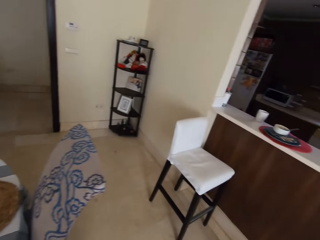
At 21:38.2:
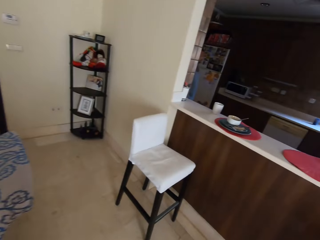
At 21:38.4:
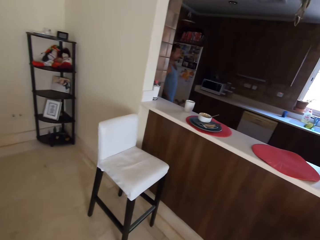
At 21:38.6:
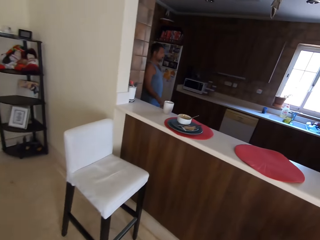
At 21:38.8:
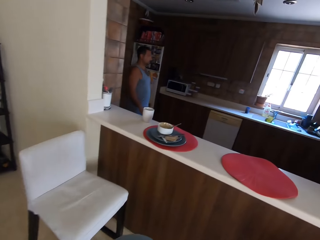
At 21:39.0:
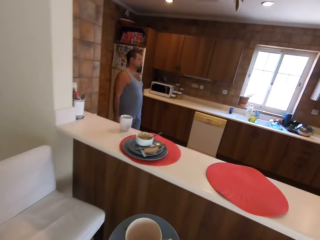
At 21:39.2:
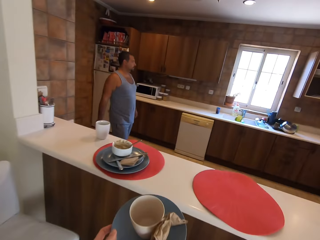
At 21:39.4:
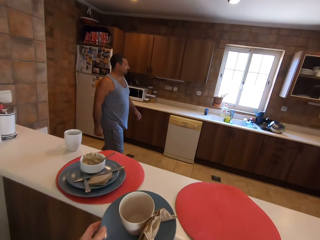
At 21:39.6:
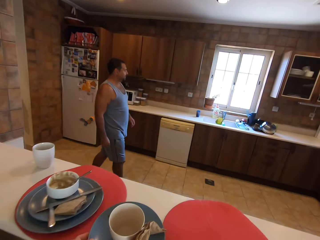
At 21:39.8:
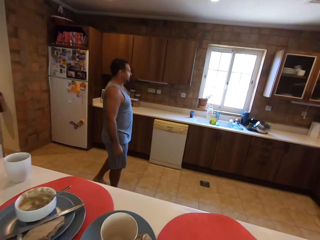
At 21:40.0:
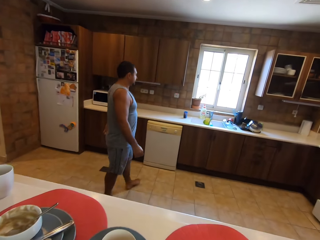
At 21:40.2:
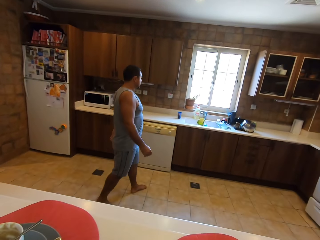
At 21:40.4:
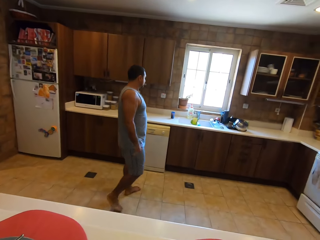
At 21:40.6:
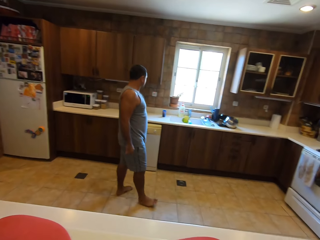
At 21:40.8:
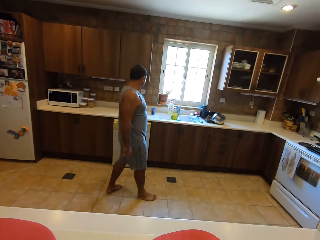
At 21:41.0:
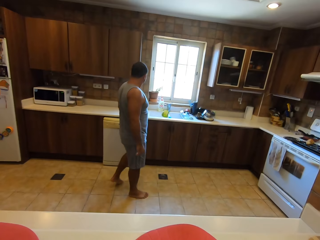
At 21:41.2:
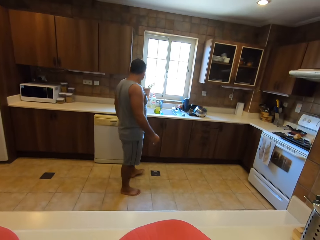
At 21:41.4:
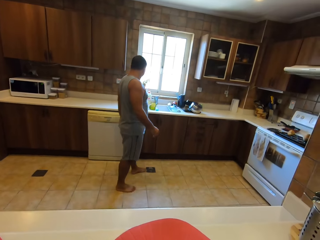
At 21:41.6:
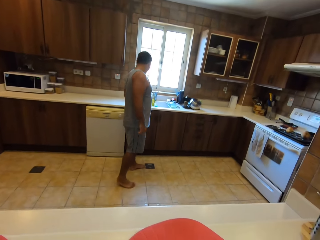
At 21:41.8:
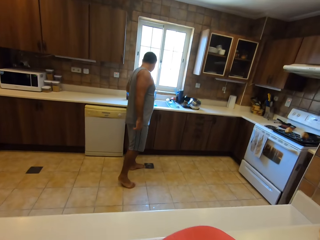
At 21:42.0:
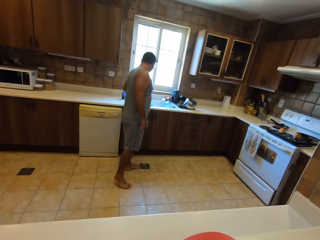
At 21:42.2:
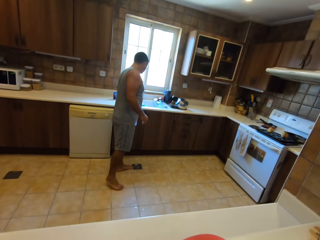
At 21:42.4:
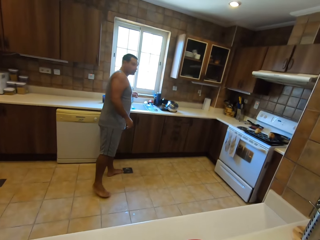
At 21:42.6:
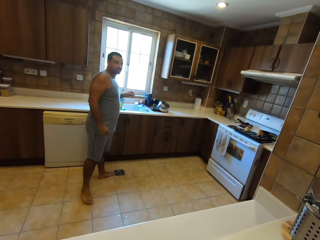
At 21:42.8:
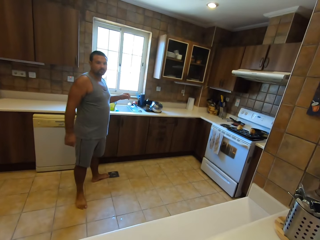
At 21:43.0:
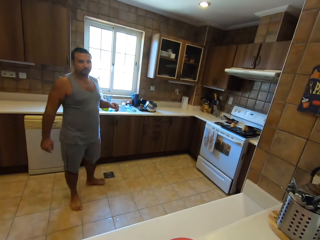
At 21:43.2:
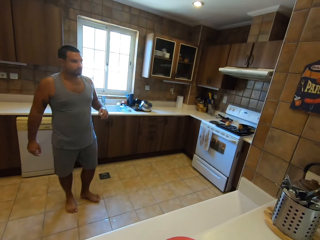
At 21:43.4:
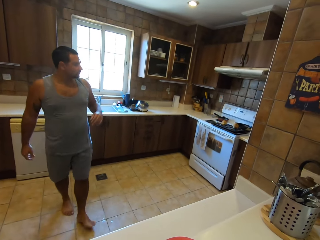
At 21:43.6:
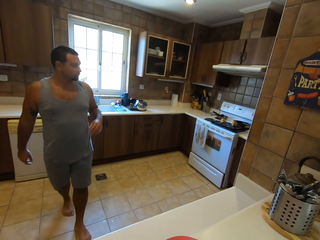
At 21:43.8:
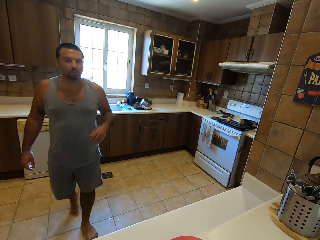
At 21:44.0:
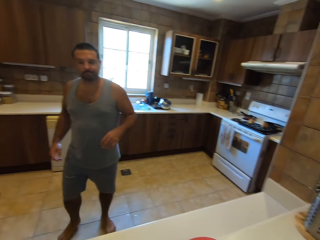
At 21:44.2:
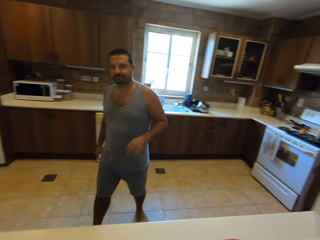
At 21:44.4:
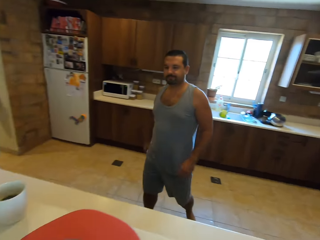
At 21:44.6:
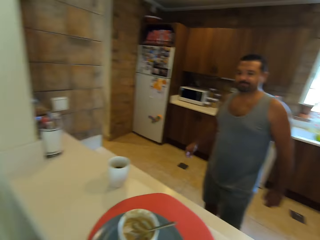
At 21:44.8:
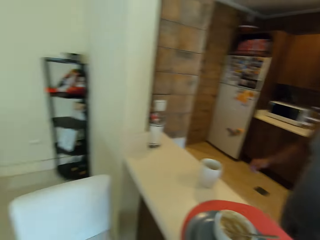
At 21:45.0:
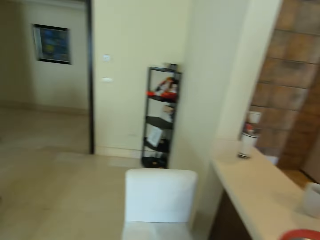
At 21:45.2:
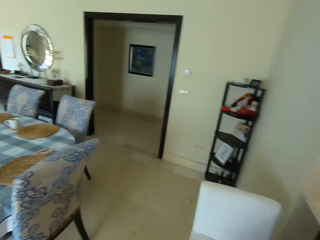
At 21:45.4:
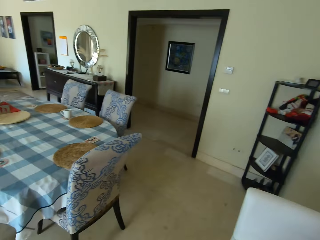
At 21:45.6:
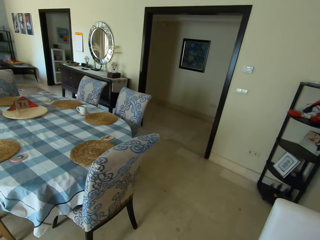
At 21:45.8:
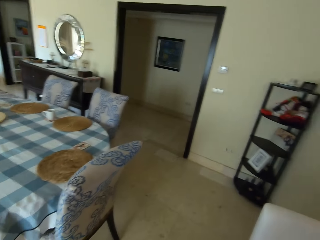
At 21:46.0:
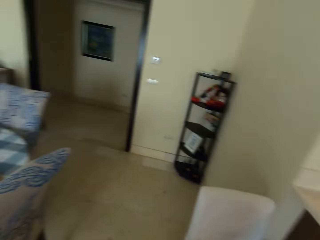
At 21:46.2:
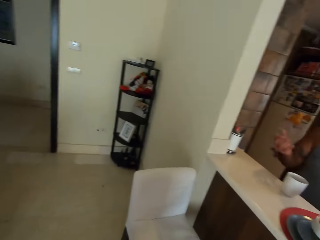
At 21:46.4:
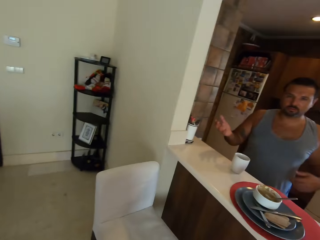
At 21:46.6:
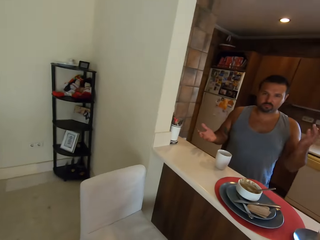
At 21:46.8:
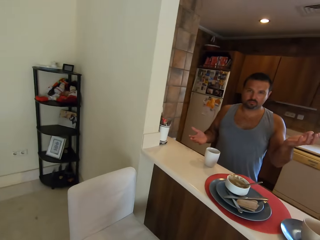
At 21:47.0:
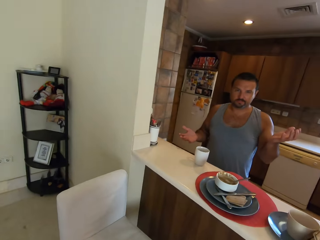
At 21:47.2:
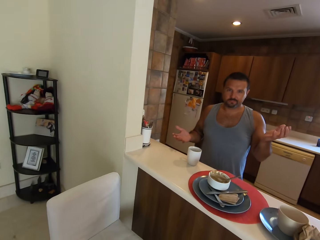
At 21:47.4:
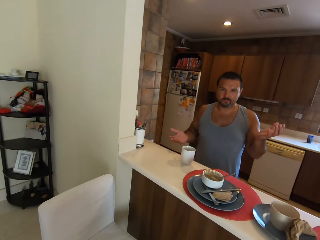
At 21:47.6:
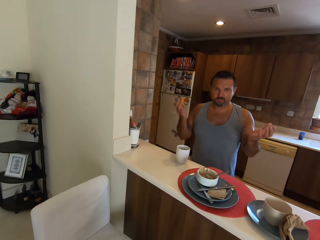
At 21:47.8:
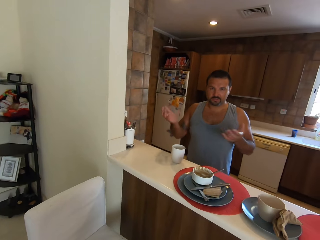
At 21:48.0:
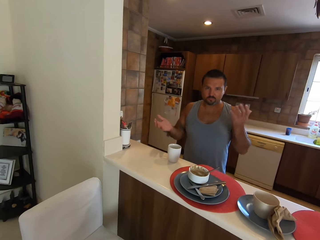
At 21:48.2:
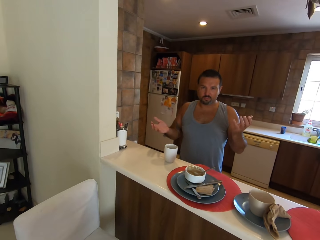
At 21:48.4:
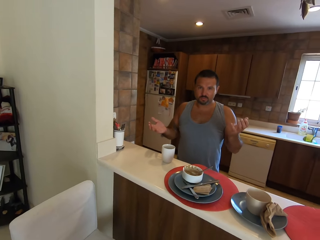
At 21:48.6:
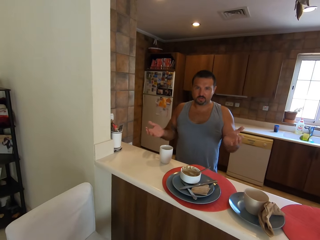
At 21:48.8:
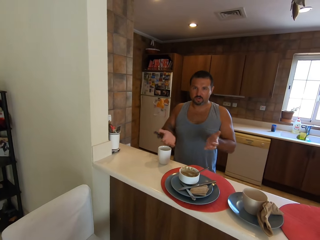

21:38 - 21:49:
The camera wearer walks and looks around. They put the plate on the counter. A man walks. The camera wearer talks to the man. The man walks and looks around. The man talks to the camera wearer. He talks to the camera wearer again. The camera wearer looks around. The man spreads his hands and talks to the camera wearer. The camera wearer looks around.

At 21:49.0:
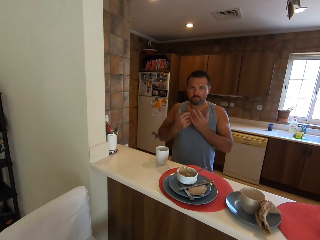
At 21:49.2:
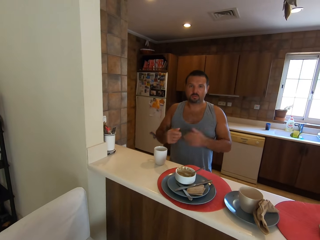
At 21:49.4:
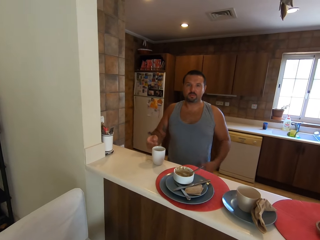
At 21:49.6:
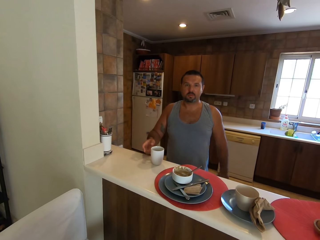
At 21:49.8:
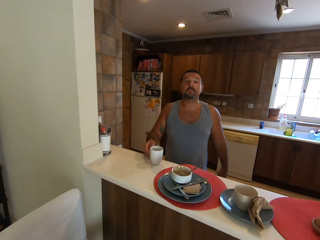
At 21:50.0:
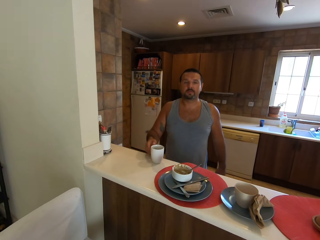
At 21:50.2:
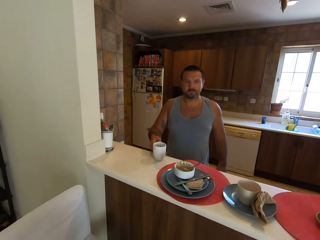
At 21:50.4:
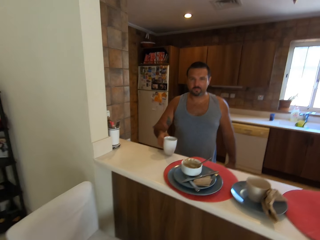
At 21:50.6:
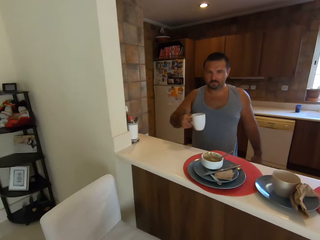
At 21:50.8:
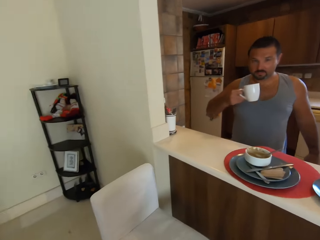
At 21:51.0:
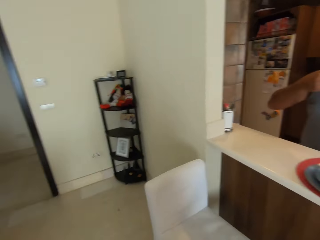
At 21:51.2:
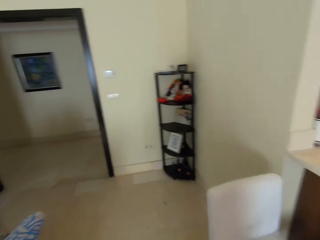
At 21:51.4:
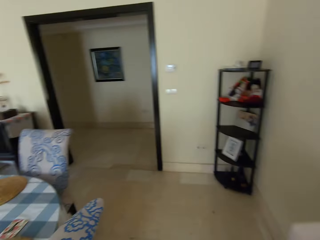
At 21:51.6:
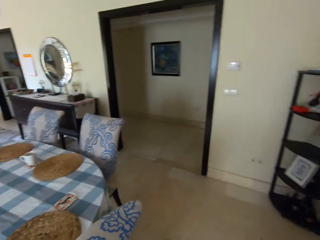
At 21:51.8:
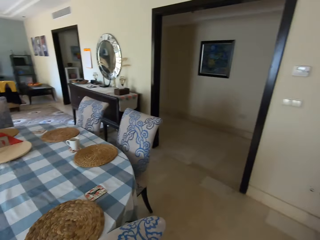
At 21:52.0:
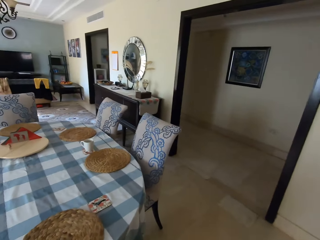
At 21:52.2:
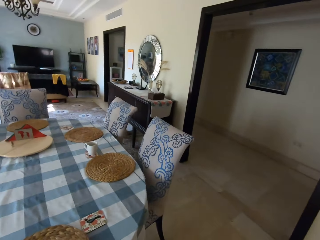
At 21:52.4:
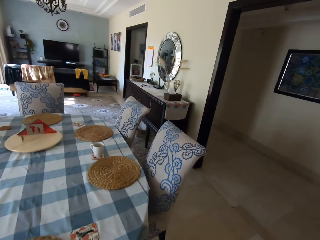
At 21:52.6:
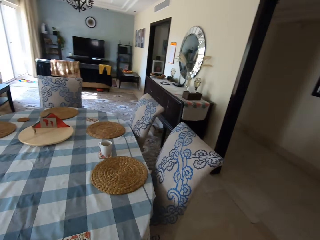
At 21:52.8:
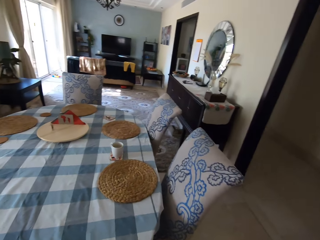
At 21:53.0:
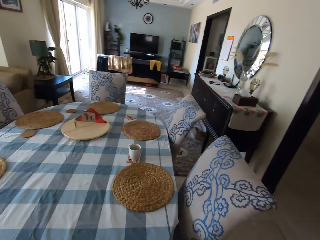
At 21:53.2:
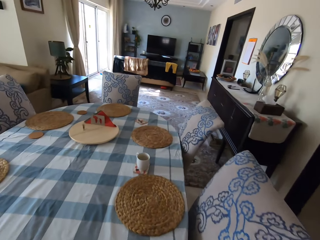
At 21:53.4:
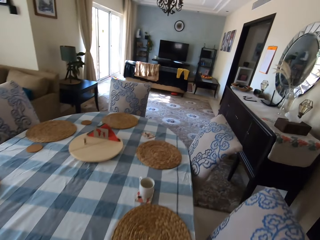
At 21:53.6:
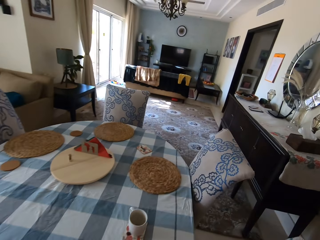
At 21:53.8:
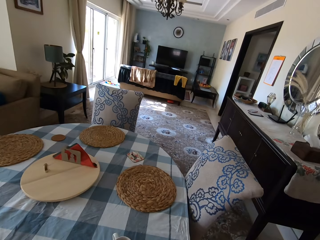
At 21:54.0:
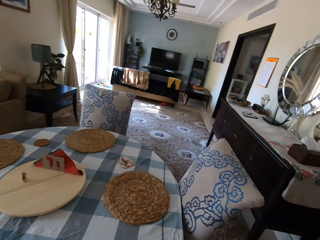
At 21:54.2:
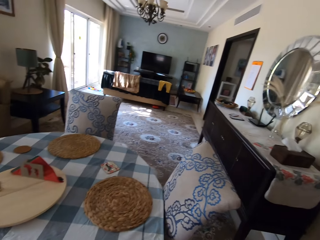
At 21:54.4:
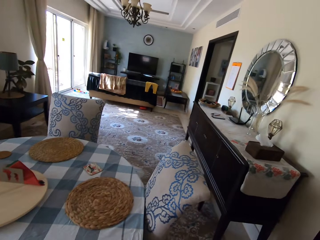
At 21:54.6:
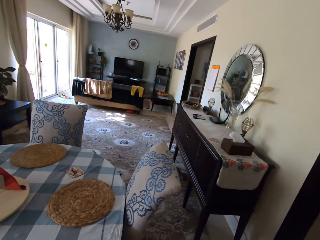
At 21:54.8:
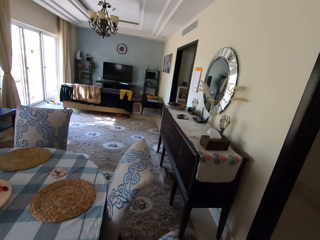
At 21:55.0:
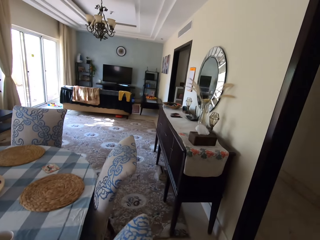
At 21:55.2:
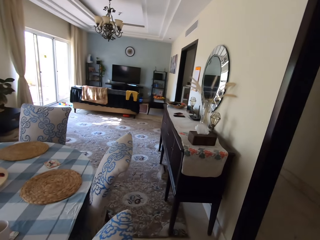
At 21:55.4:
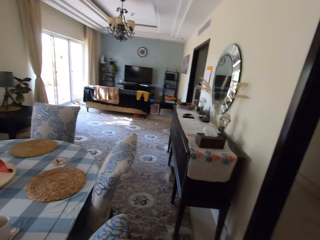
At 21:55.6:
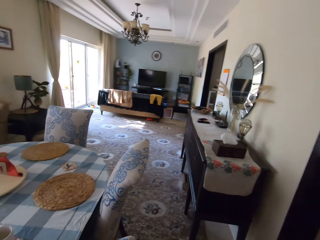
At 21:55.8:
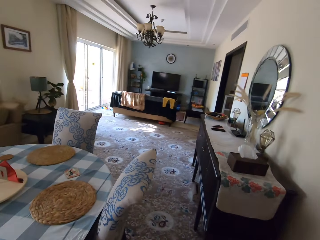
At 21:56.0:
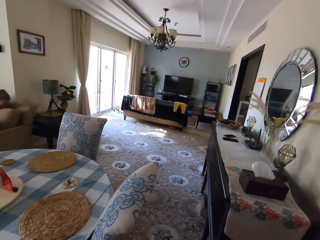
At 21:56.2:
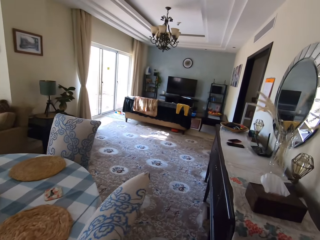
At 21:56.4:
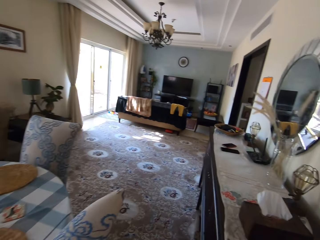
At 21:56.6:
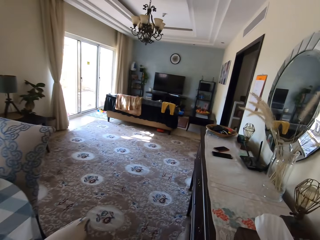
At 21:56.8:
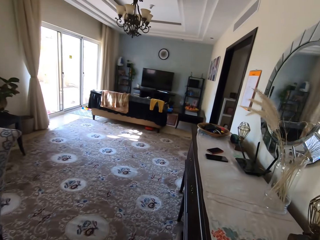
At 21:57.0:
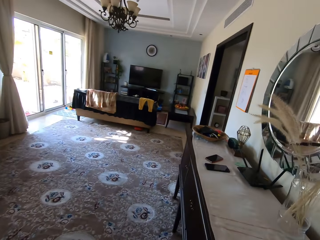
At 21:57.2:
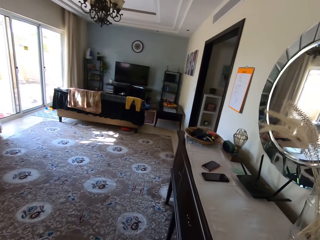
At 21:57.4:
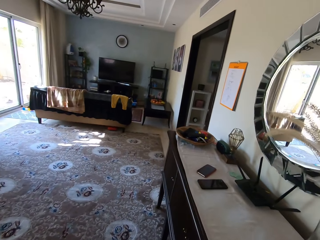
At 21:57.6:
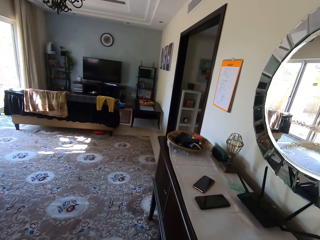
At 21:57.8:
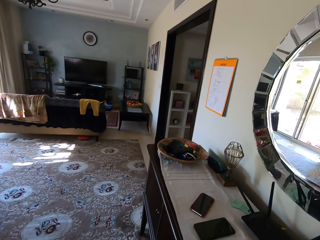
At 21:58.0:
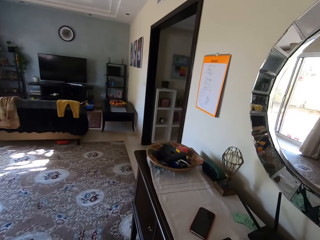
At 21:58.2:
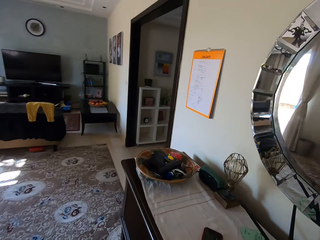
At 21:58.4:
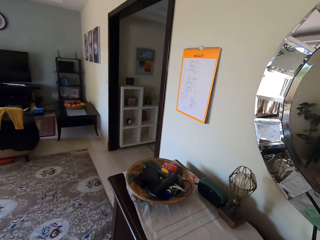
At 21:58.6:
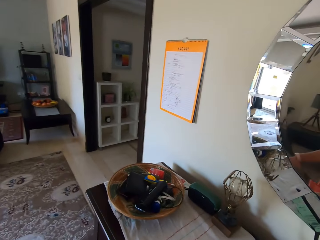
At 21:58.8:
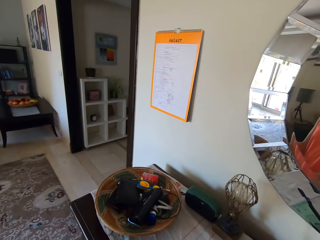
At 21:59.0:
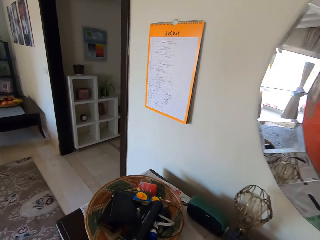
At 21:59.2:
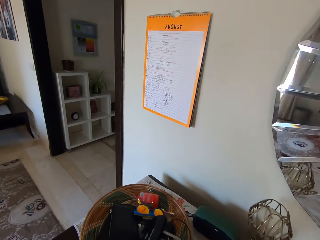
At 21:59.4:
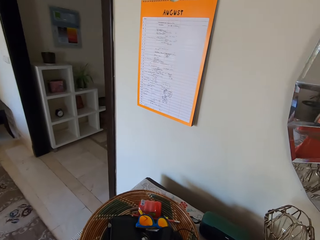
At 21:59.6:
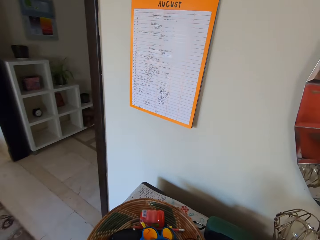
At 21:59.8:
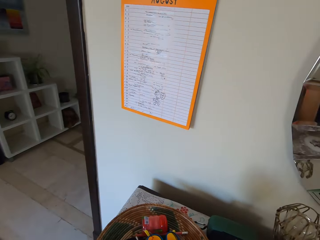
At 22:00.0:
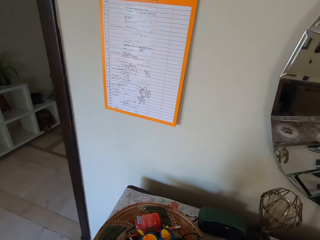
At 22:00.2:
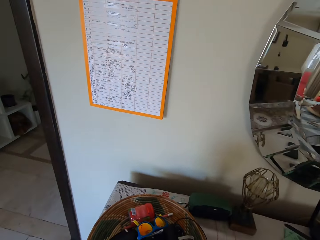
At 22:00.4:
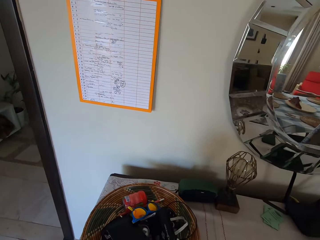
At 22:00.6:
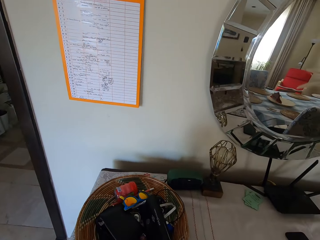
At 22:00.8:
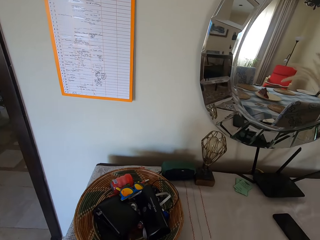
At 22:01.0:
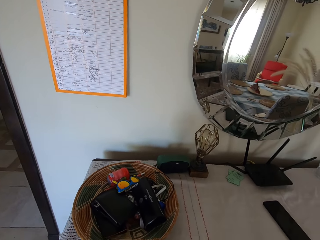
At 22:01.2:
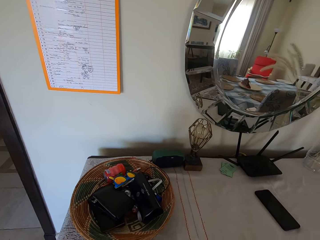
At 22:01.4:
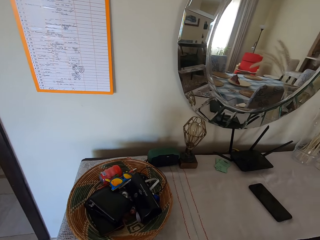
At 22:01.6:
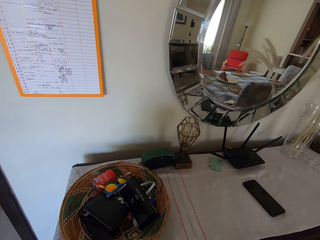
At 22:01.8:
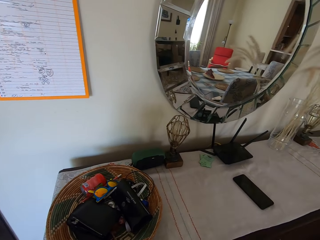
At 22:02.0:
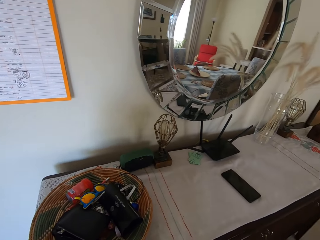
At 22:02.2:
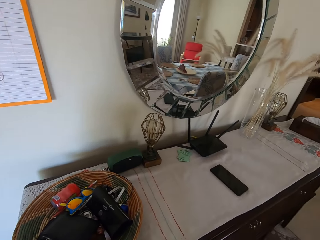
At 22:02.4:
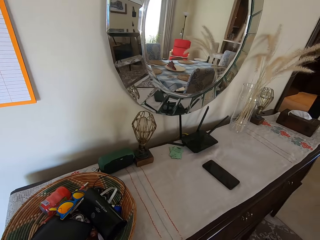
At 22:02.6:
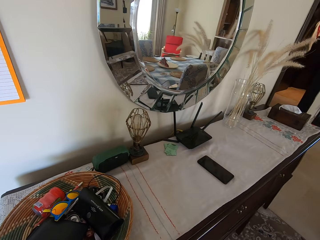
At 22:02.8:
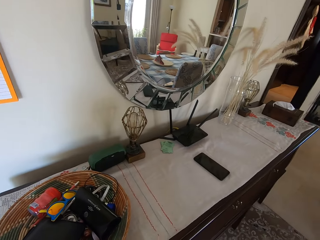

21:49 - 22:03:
The camera wearer talks to a man. The man picks up the cup on the counter and drinks from the cup. The camera wearer walks and looks around. They walk and talk to the man. They walk. A child talks to the camera wearer. The camera wearer talks to the child.
